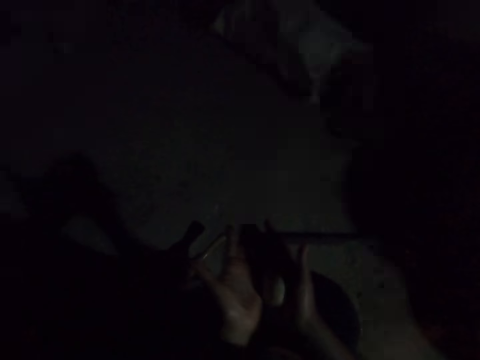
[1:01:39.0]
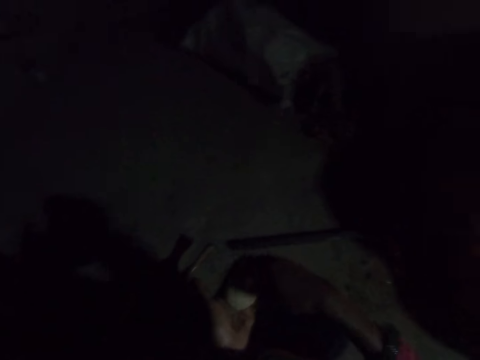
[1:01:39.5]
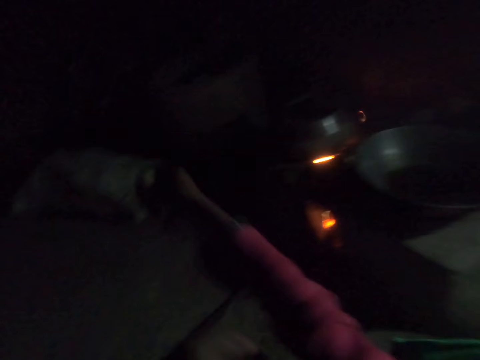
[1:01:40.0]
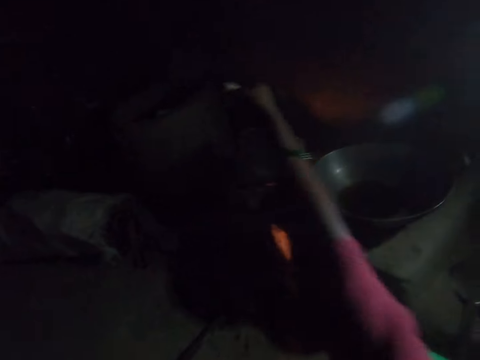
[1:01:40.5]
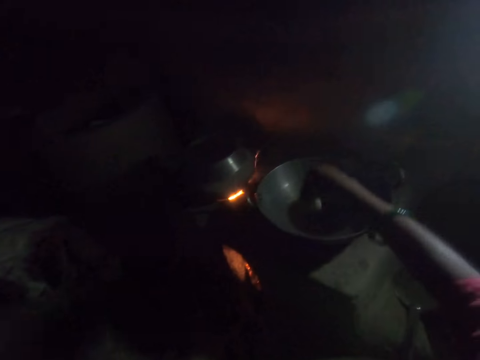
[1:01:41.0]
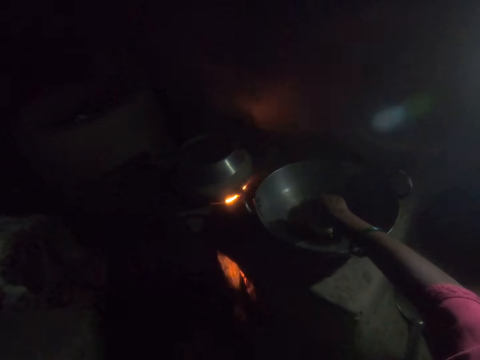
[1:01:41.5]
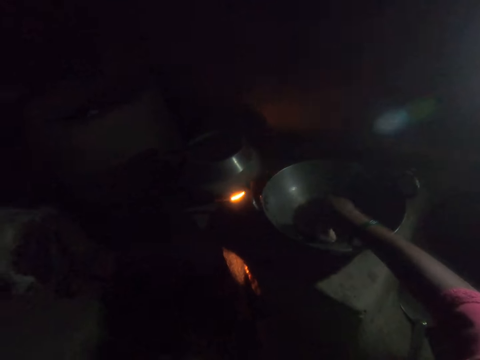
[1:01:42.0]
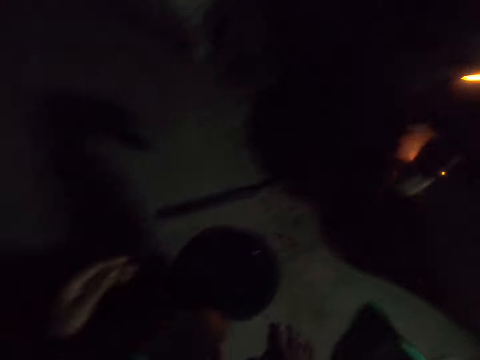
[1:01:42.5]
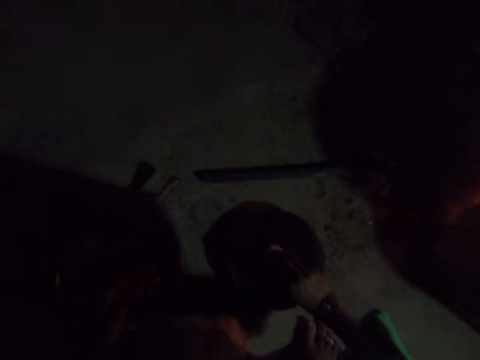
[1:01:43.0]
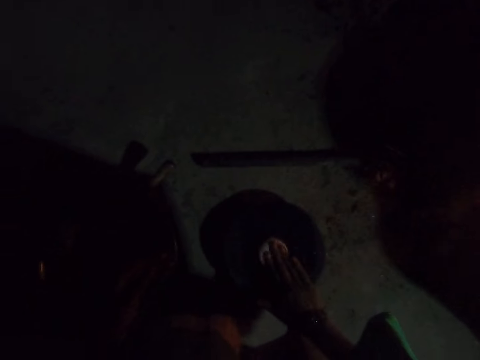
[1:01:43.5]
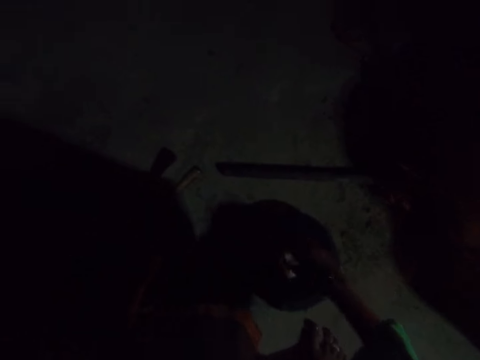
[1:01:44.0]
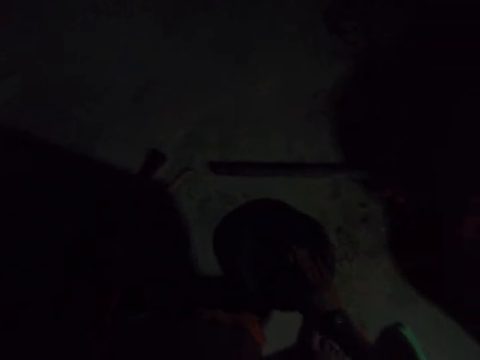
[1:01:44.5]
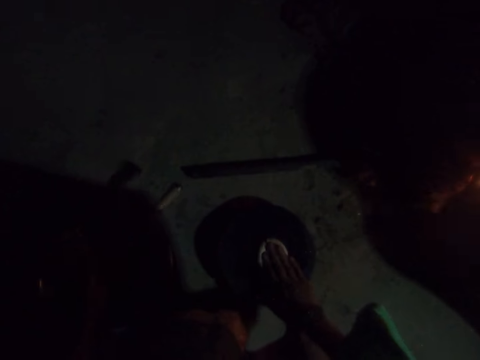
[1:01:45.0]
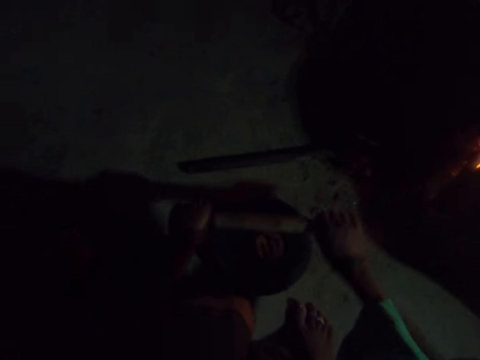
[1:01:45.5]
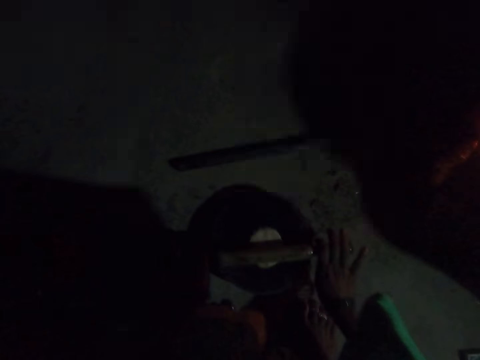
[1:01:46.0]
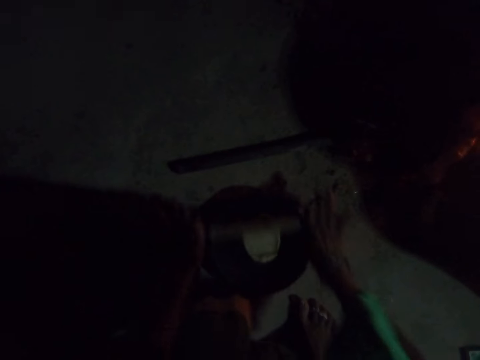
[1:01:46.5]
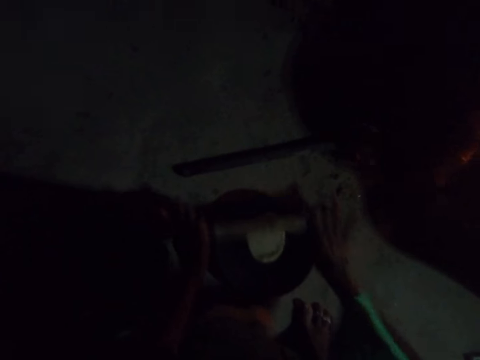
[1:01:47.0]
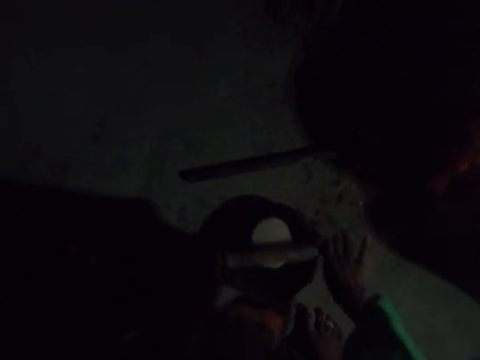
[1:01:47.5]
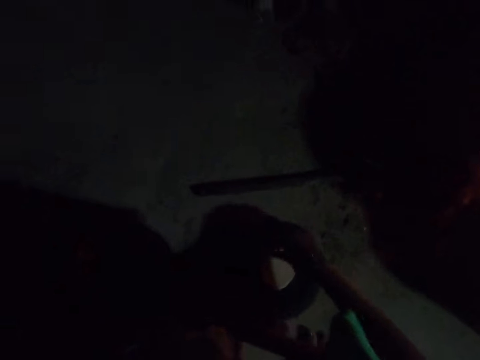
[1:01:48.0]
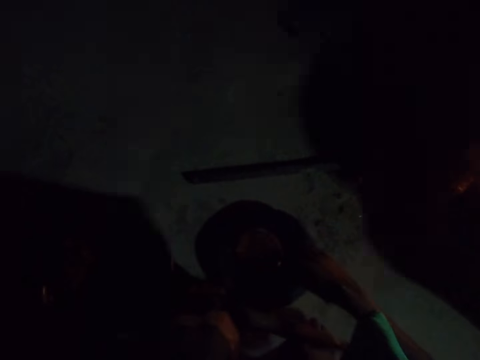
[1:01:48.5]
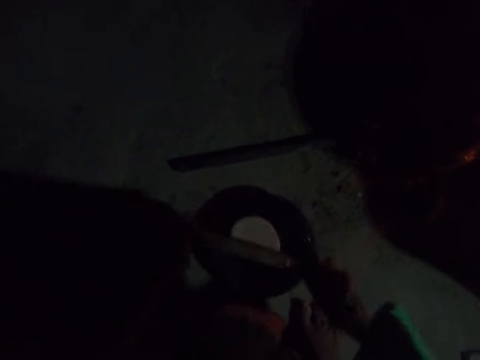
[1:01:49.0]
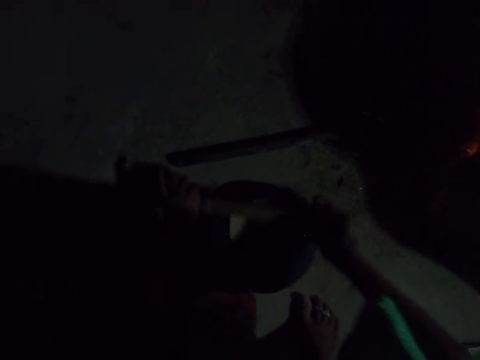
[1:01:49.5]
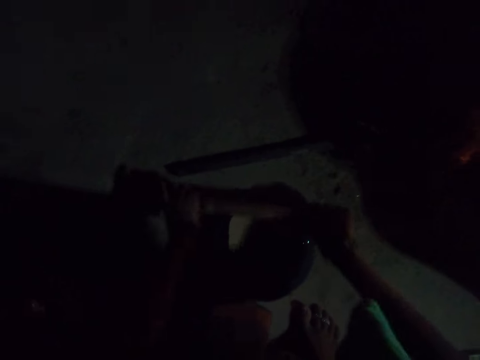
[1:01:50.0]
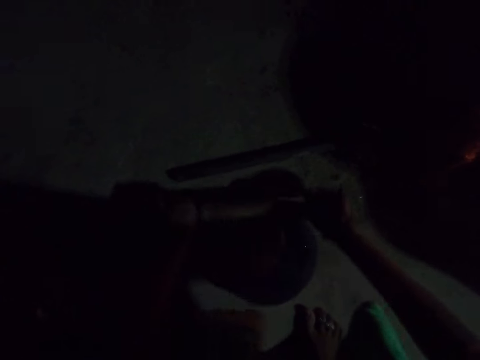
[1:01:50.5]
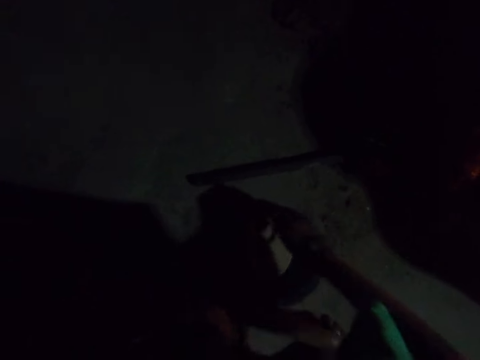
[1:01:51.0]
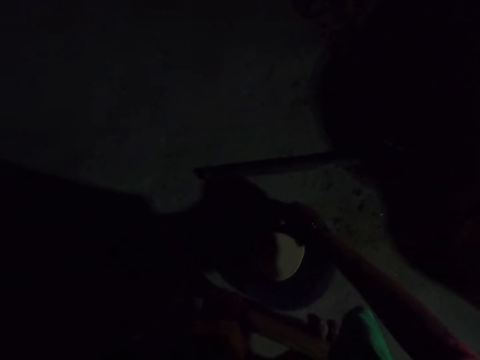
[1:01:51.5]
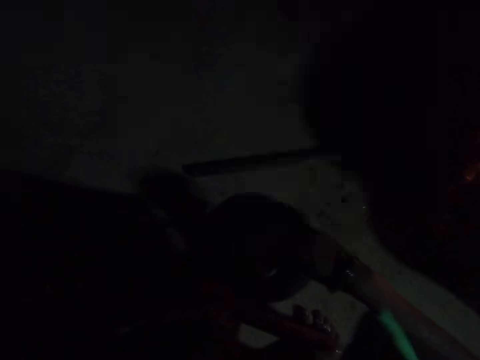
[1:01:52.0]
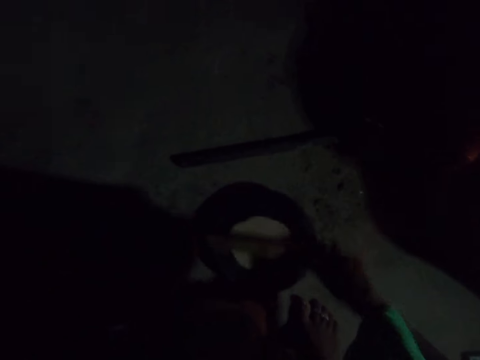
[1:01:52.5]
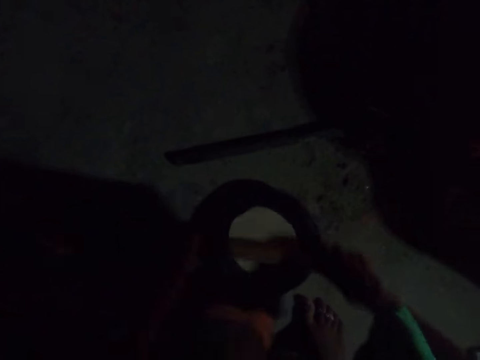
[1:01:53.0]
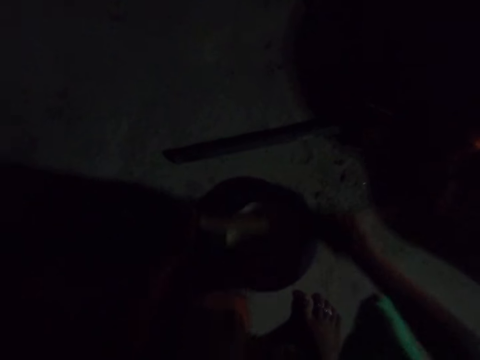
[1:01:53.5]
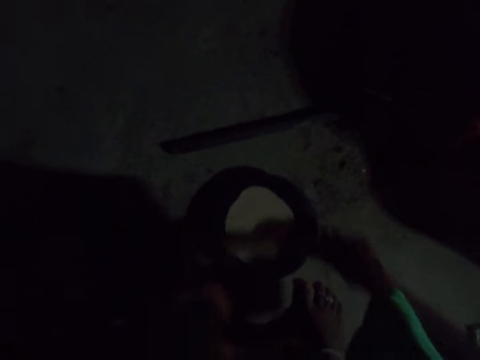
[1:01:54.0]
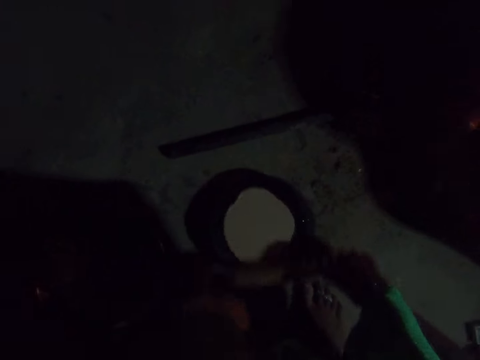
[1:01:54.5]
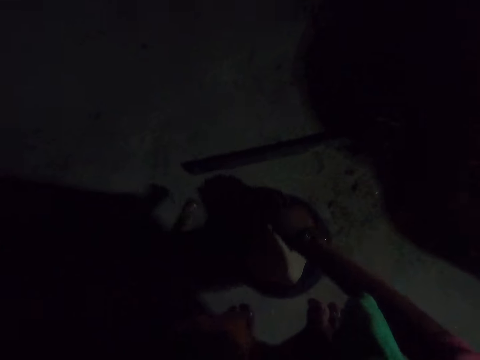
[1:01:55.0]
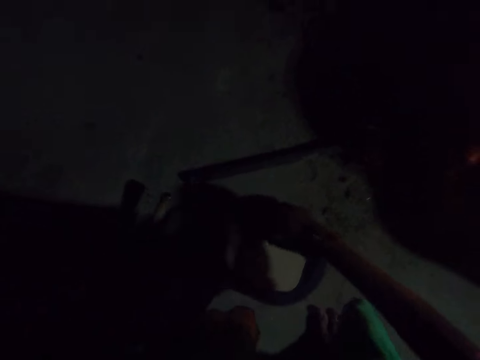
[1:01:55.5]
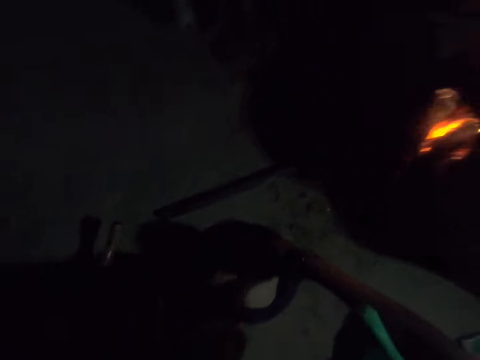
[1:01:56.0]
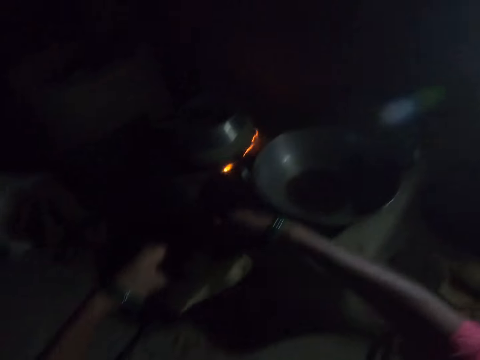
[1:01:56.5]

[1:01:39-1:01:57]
The camera wearer rolls up the right sleeve of her cloth with her left hand. She dips the dough in her right hand into the hot oil in the frying pan. She removes the dough from the frying pan. She smoothens the dough on the rolling board. She rolls the dough with the rolling pin on the rolling board. She turns the dough upside down on the rolling board with her right hand. She rolls the dough with the rolling pin on the rolling board. She turns the dough upside down on the rolling board with her right hand. She rolls the dough with the rolling pin on the rolling board. She picks up the dough from the rolling board with both her hands.

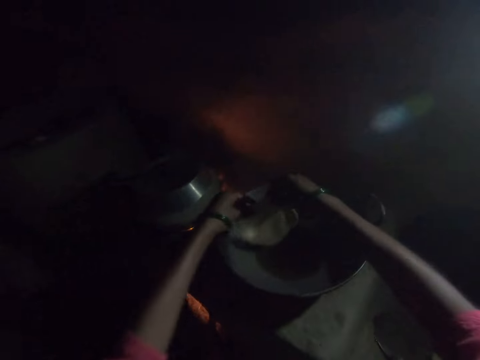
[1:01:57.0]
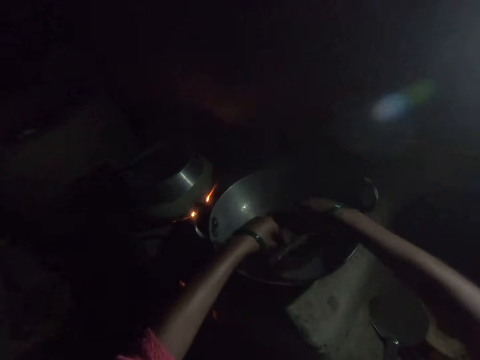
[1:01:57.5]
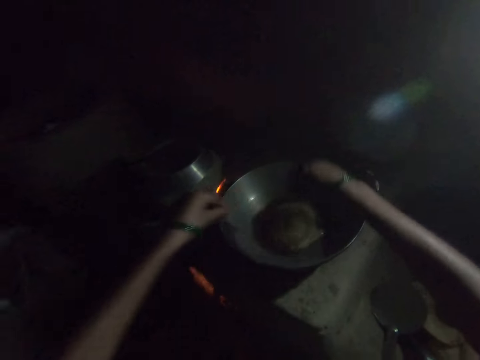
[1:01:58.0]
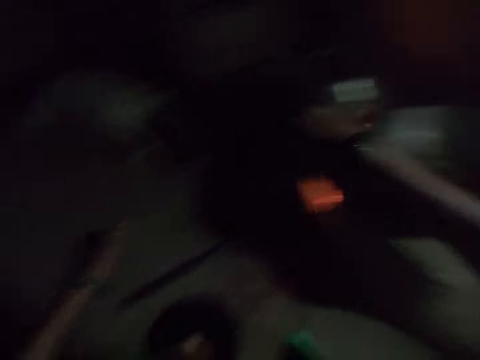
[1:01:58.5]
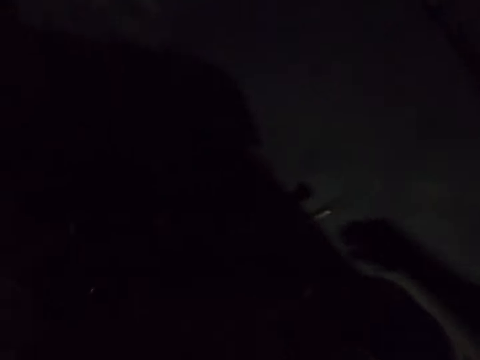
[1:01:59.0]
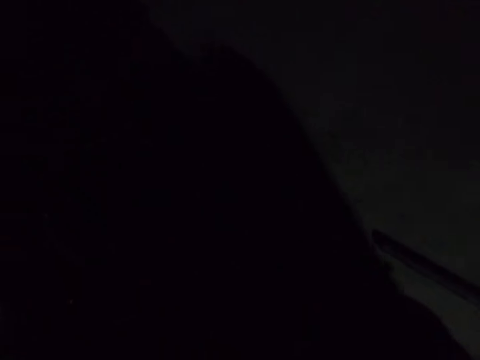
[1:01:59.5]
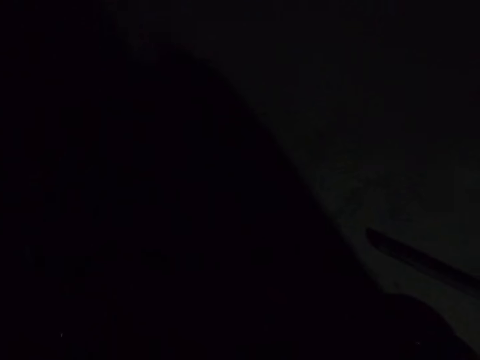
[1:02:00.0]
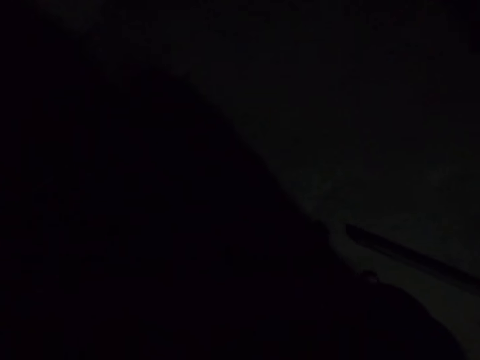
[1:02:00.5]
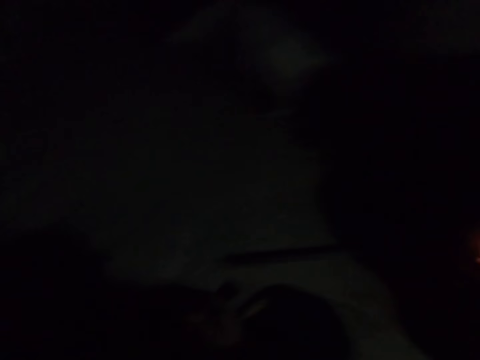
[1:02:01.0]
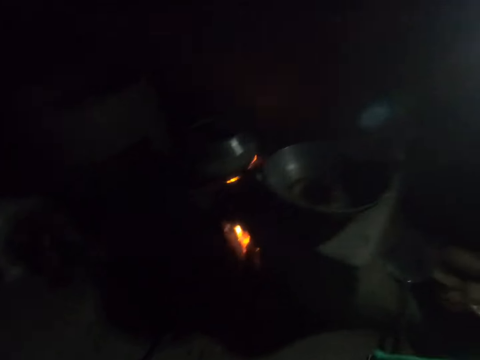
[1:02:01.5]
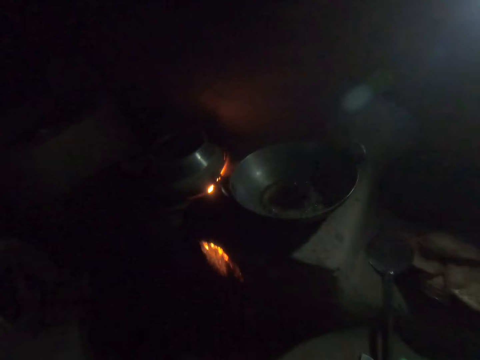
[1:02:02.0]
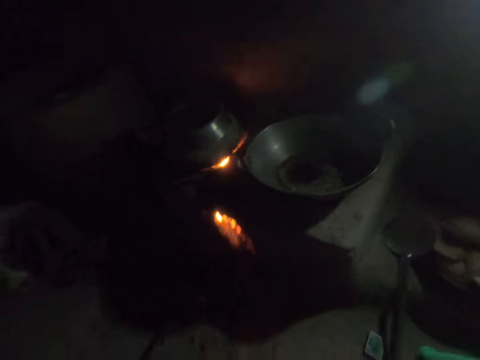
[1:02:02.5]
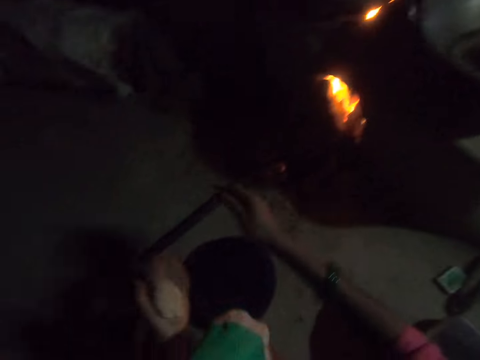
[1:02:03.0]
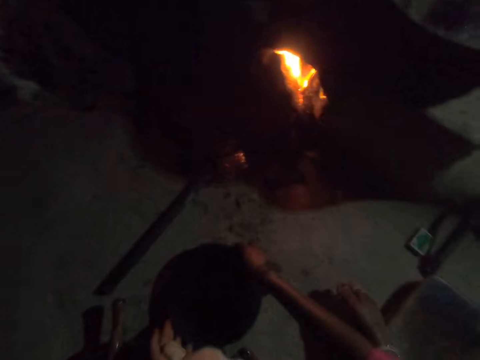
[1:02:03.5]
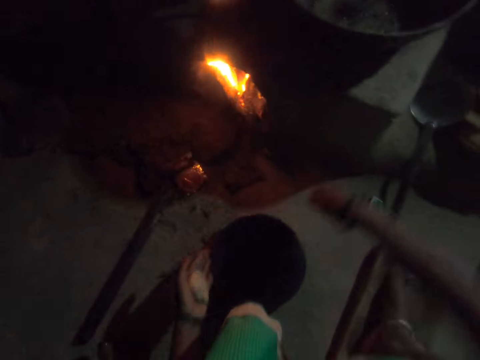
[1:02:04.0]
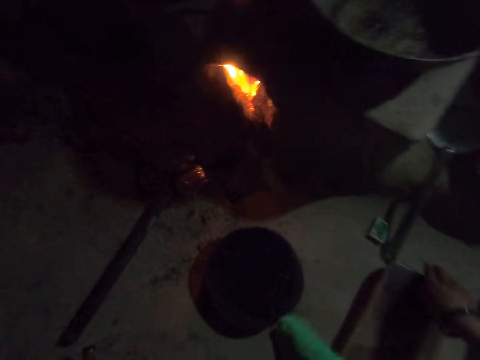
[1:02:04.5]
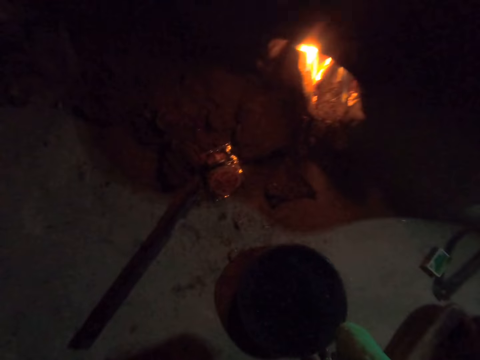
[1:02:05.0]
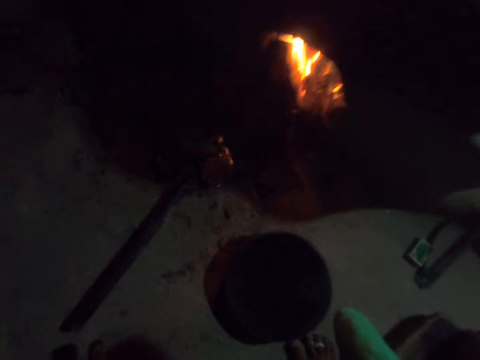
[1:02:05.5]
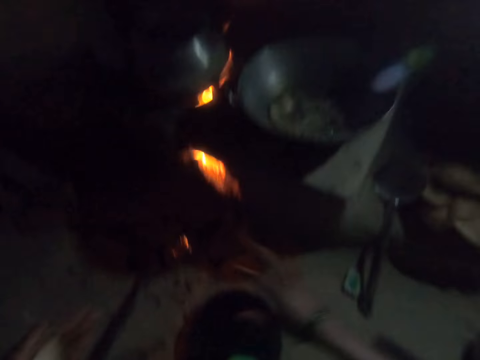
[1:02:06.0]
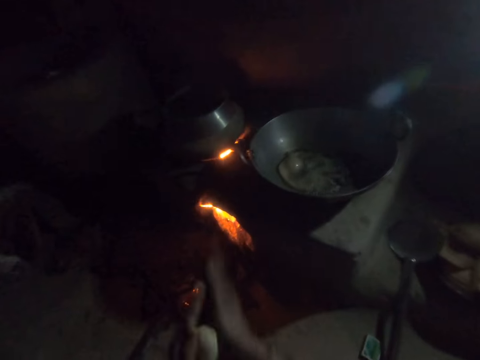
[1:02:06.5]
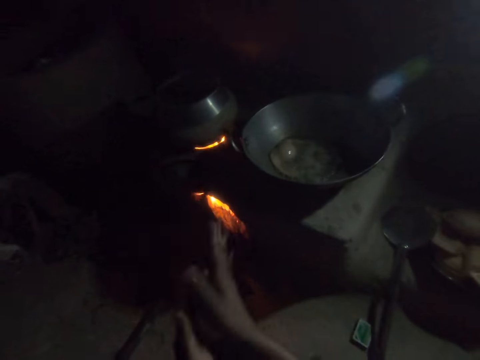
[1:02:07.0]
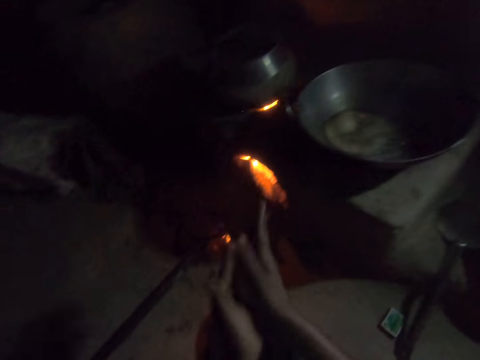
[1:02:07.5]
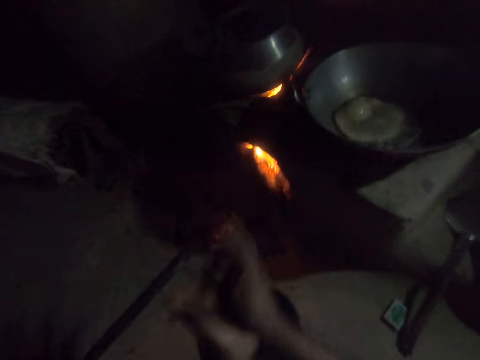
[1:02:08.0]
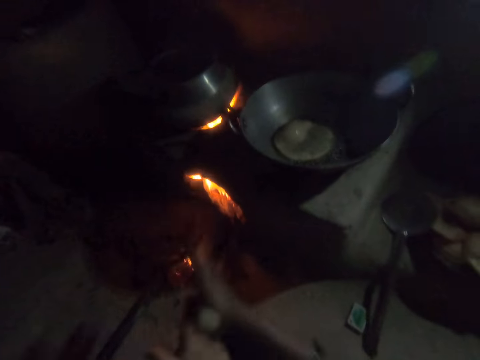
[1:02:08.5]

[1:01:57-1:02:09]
The camera wearer places the dough into the frying pan. She rolls dough with both her hands. She moves the rolling board on the floor with both her hands. She rolls dough with both her hands.
